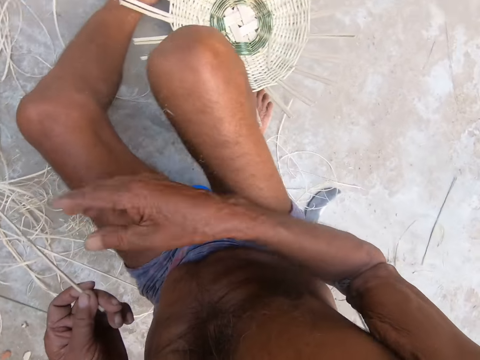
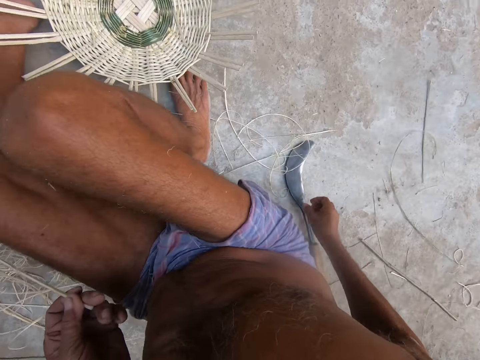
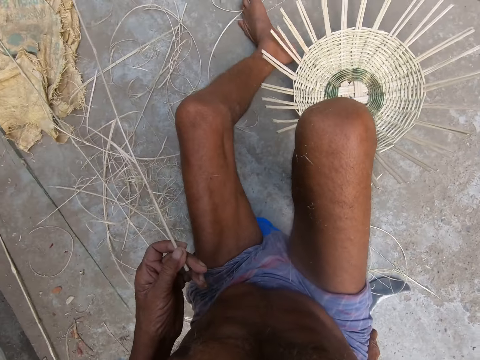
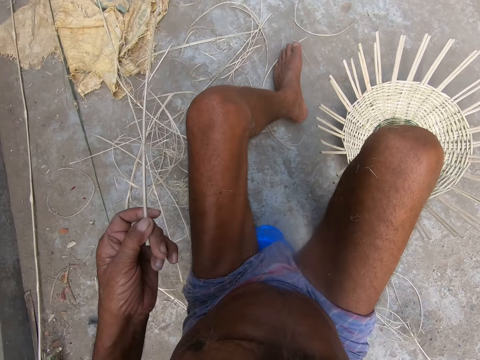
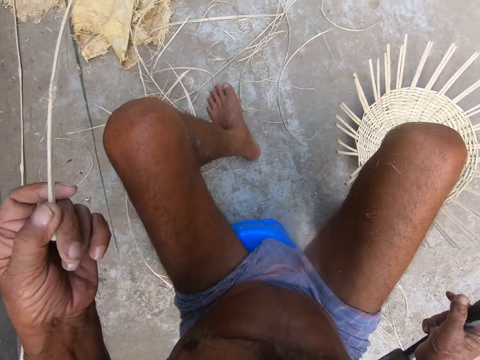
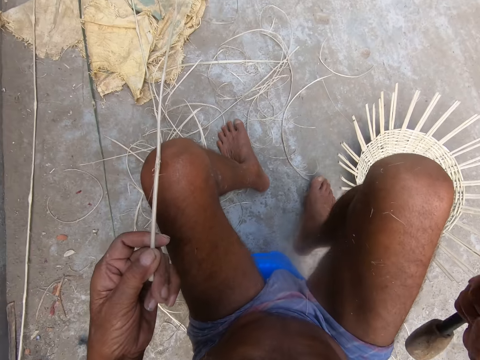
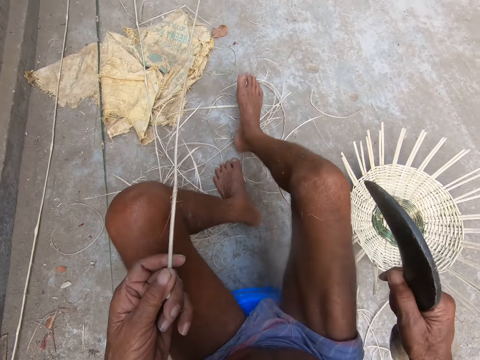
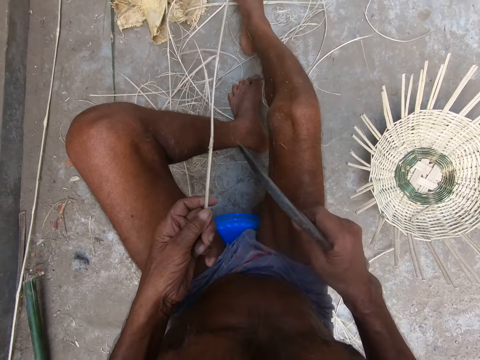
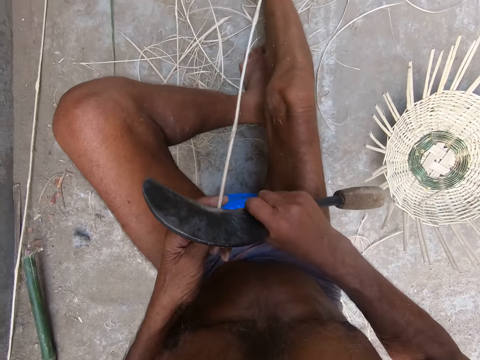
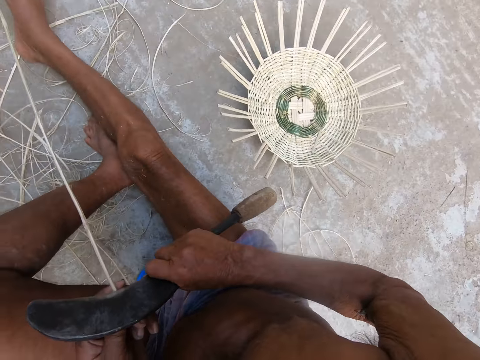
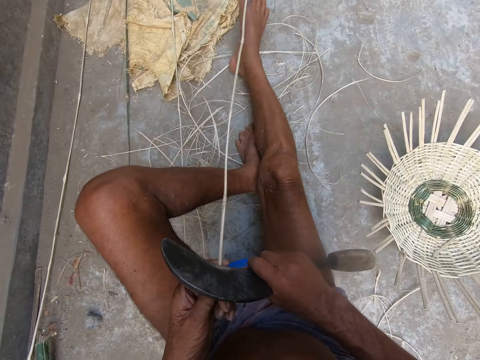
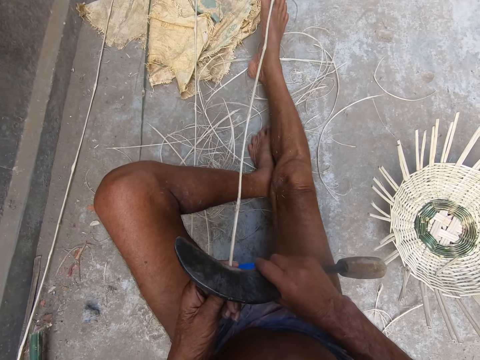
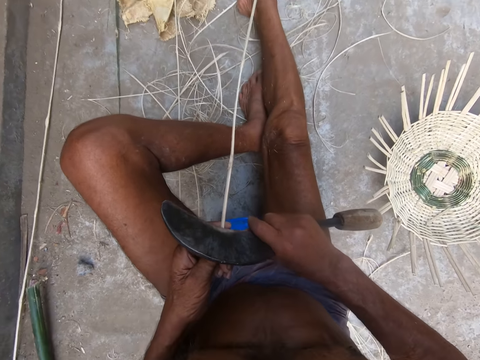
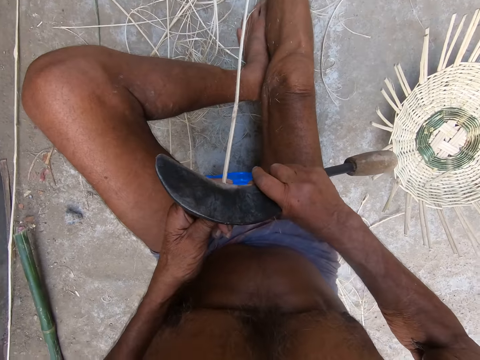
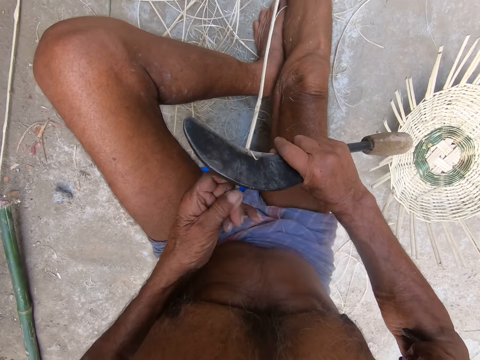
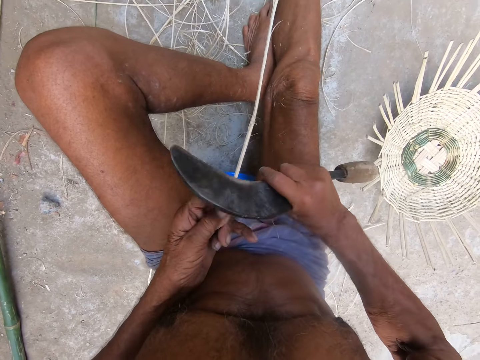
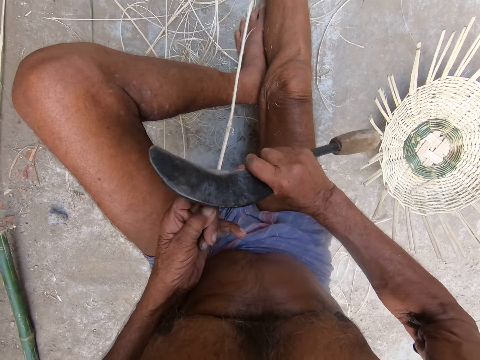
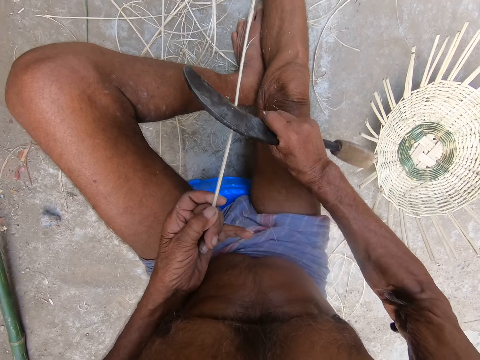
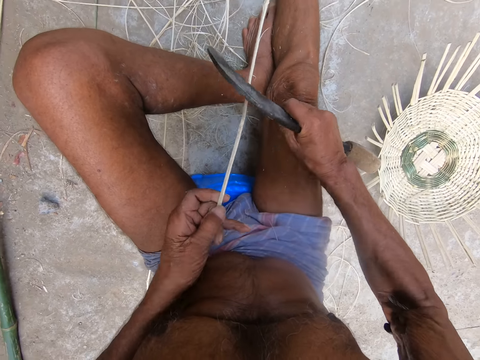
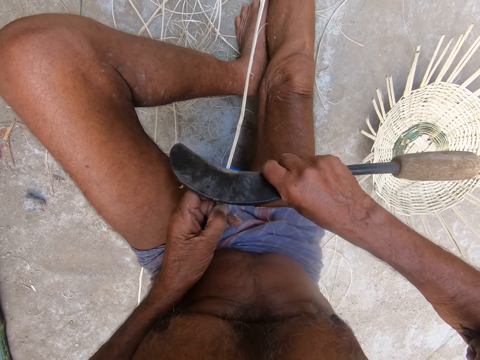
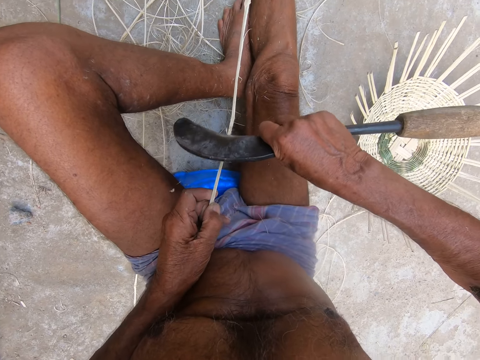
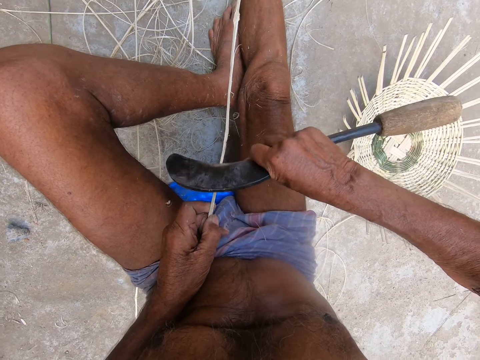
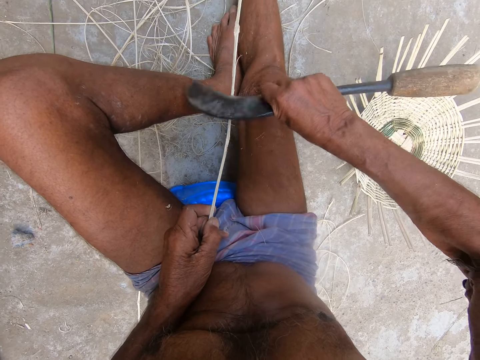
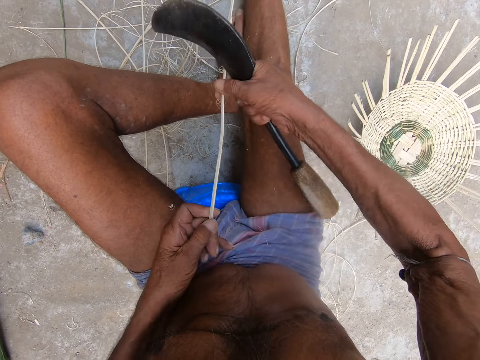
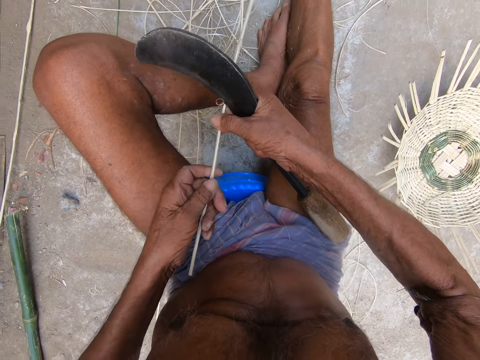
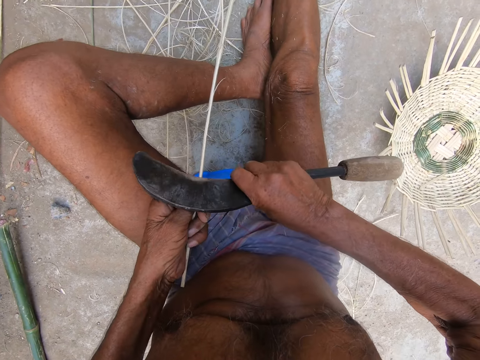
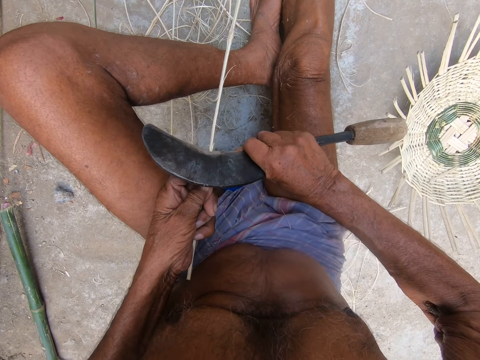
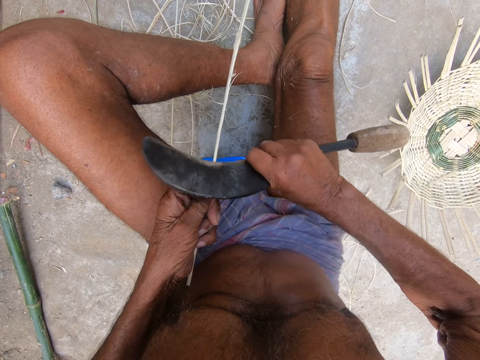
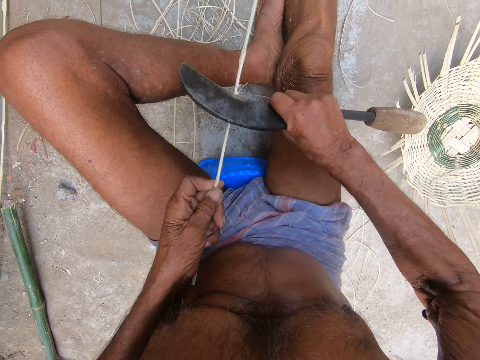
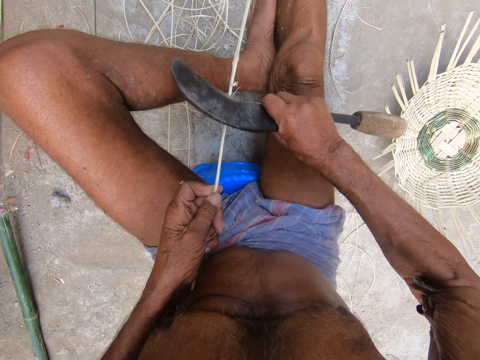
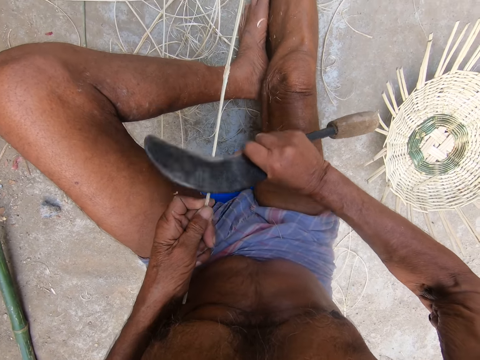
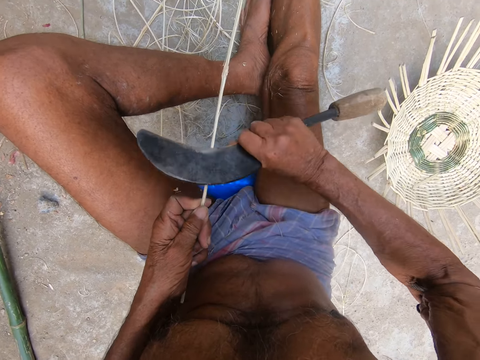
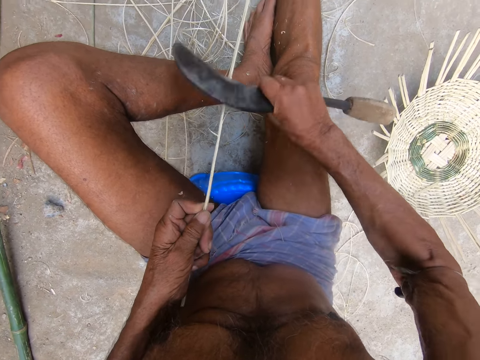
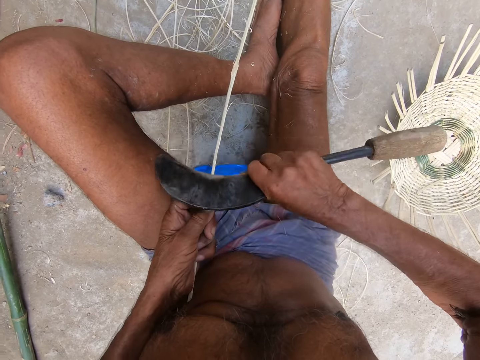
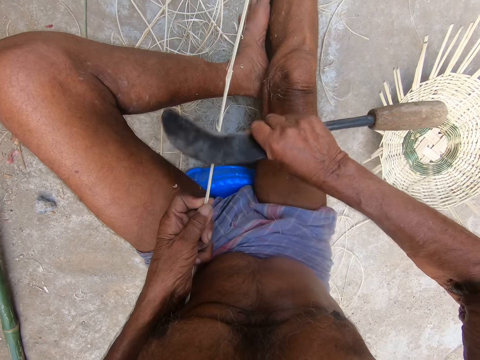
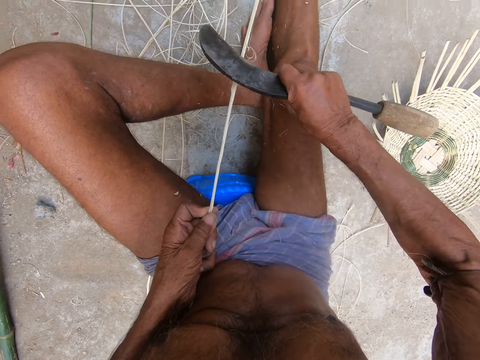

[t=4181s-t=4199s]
The camera wearer grabs a sickle from the ground with his right hand. He scrapes the willow rod with the sickle in his right hand. He pulls the willow rod with both hands. He scrapes the willow rod with the sickle in his right hand.

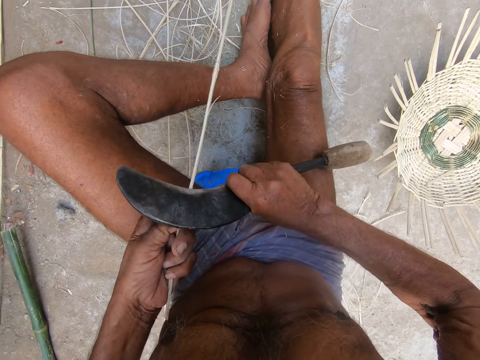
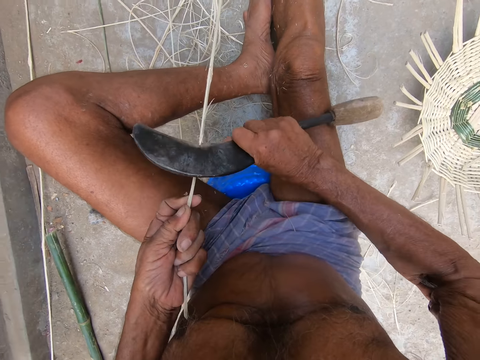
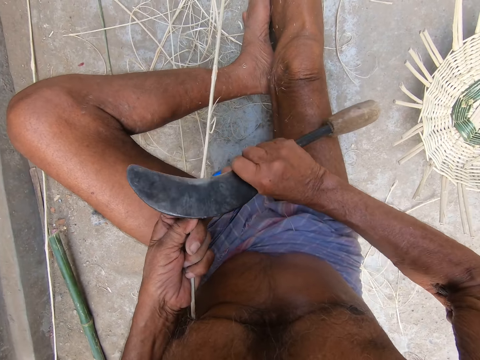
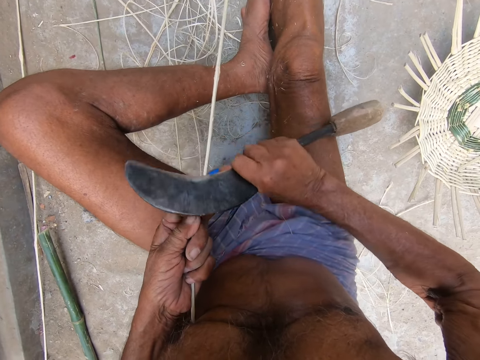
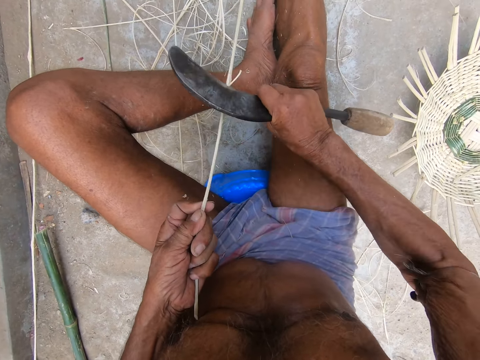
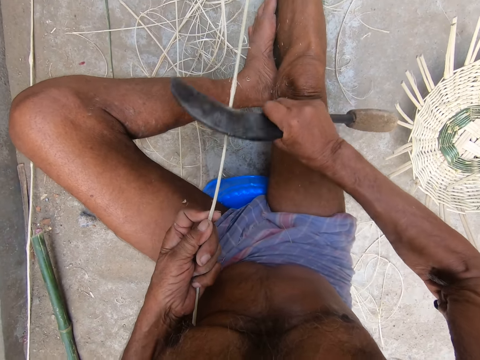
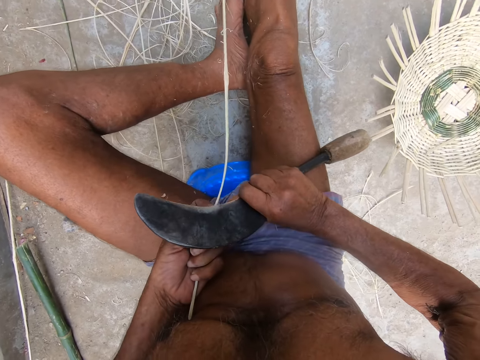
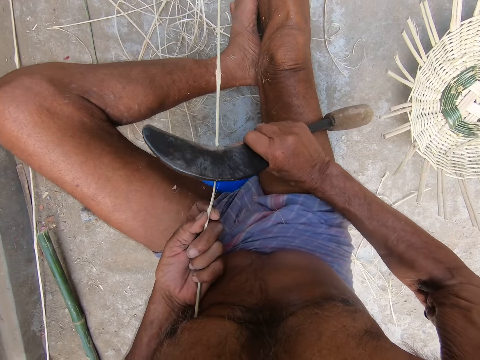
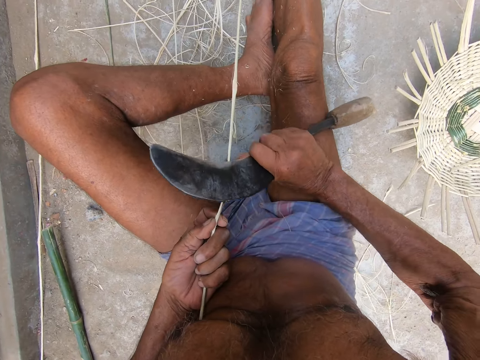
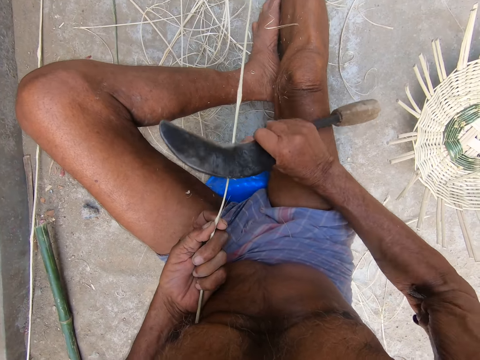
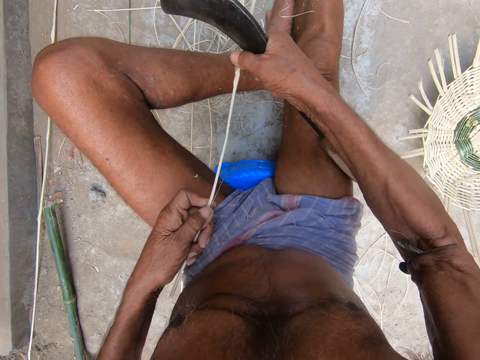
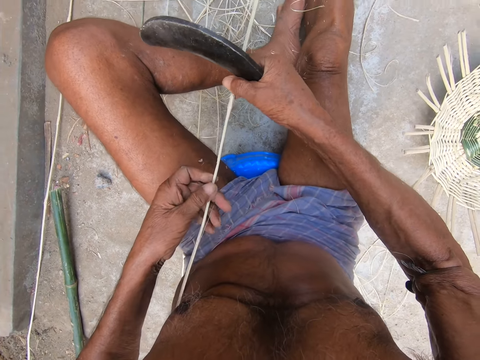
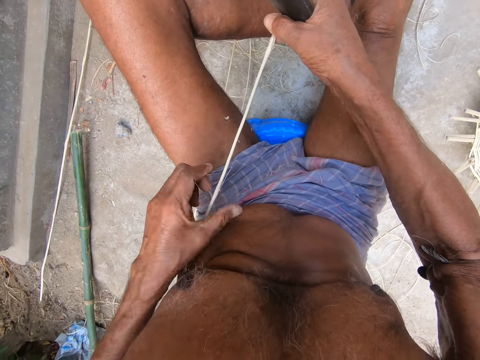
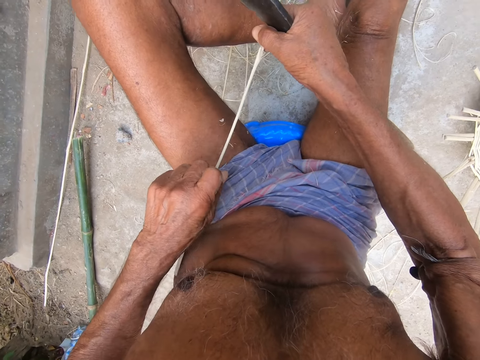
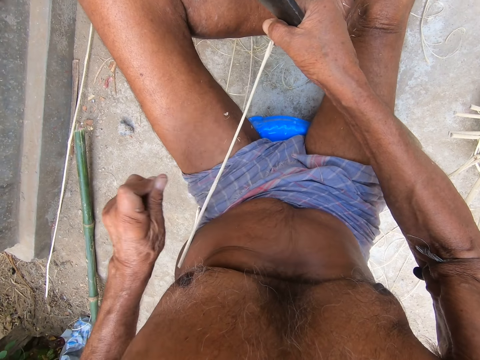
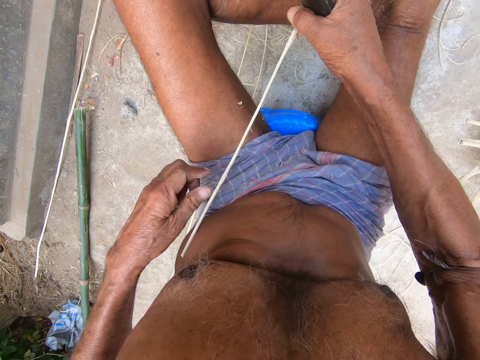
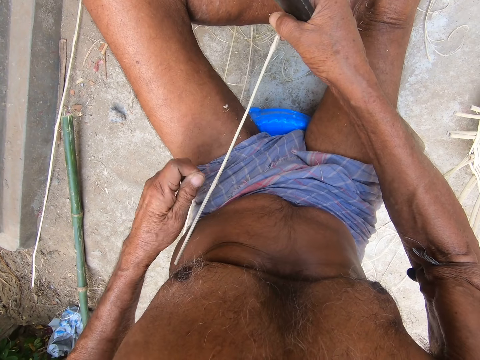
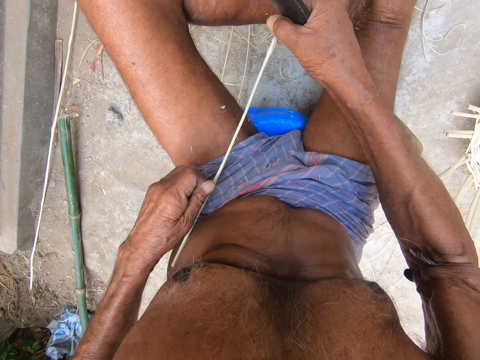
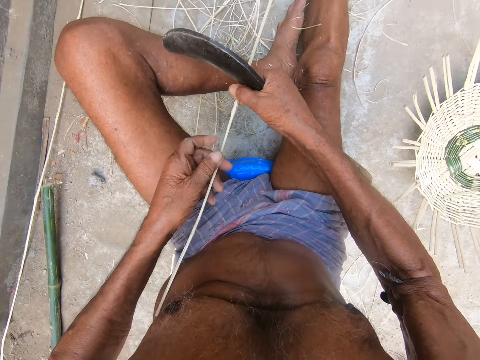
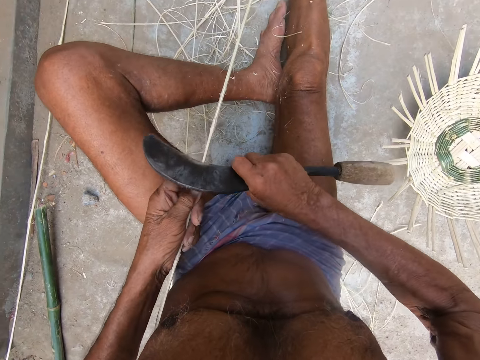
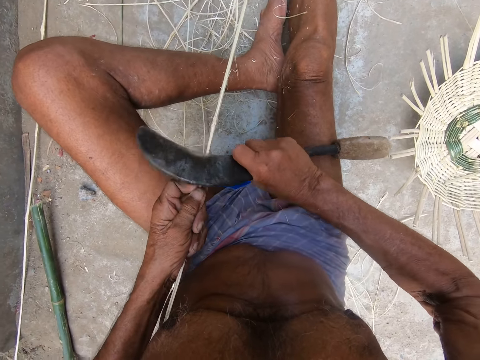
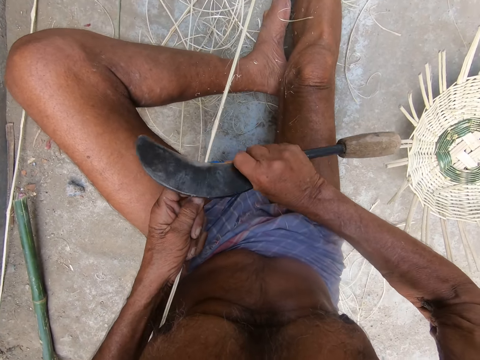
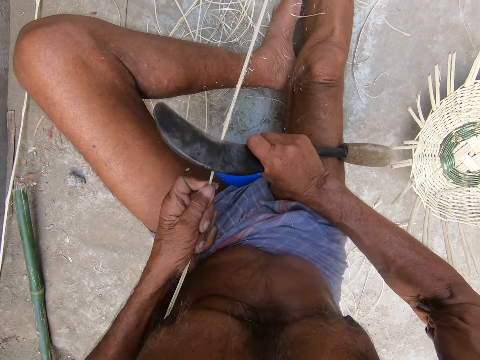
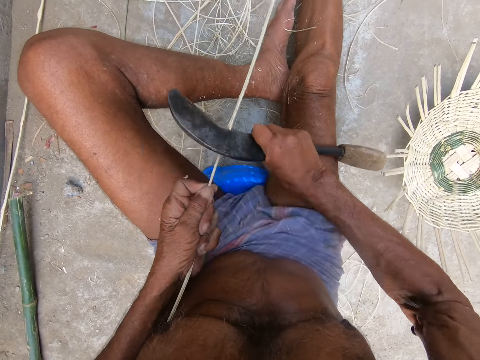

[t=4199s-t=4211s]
The camera wearer pulls the willow rod with both hands. He peels off willow rod shavings from the willow rod with his left hand. He holds the willow rod with his left hand and scrapes the willow rod with the sickle in his right hand.
